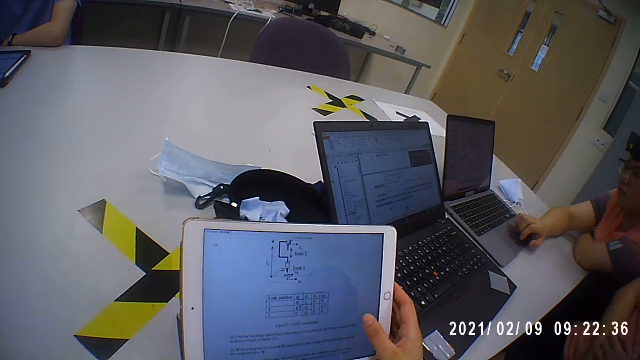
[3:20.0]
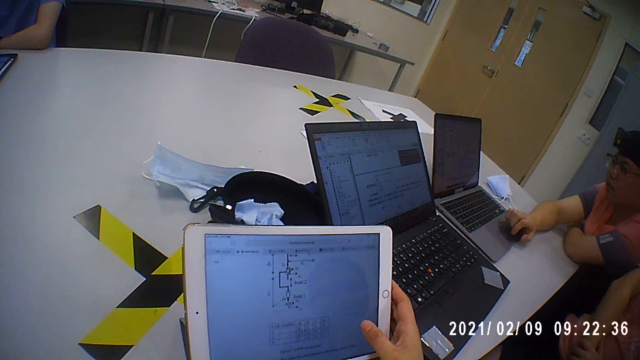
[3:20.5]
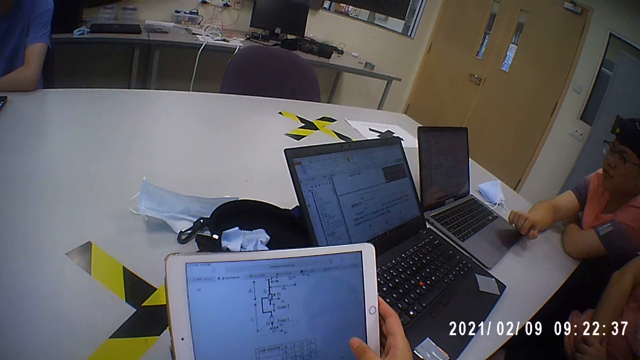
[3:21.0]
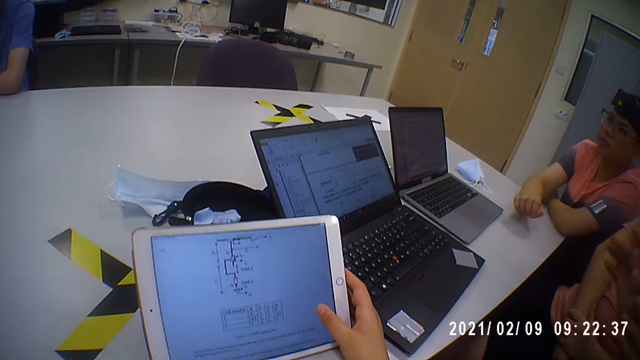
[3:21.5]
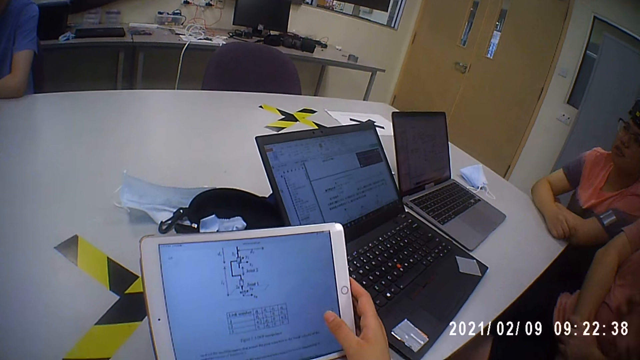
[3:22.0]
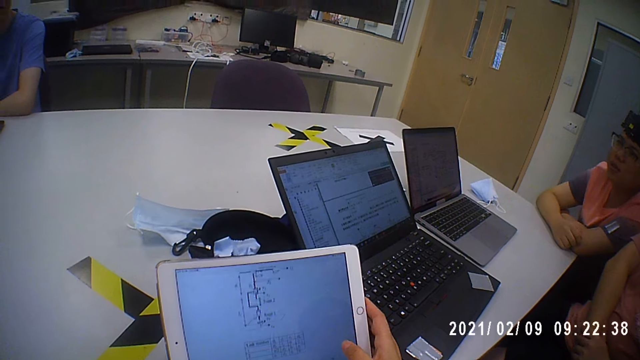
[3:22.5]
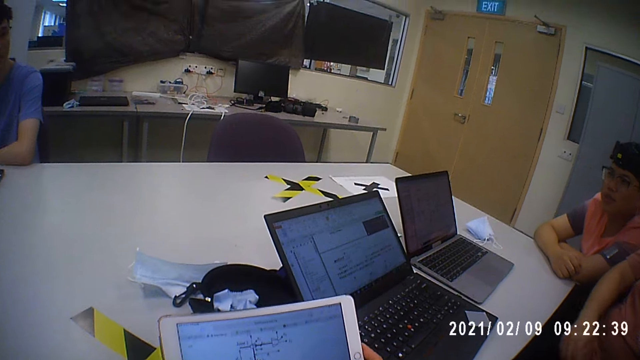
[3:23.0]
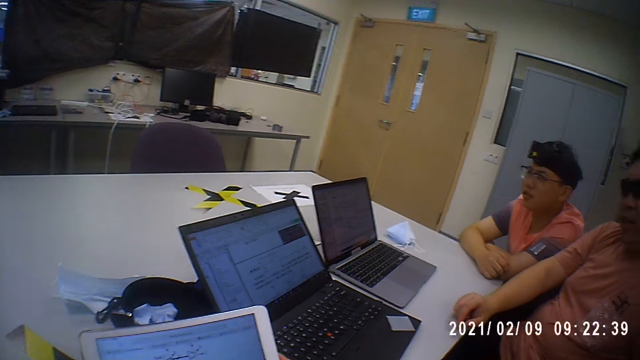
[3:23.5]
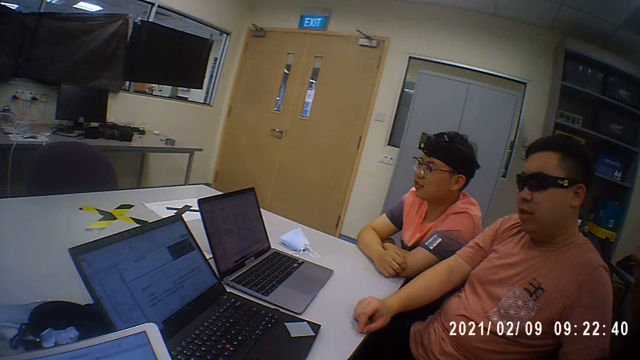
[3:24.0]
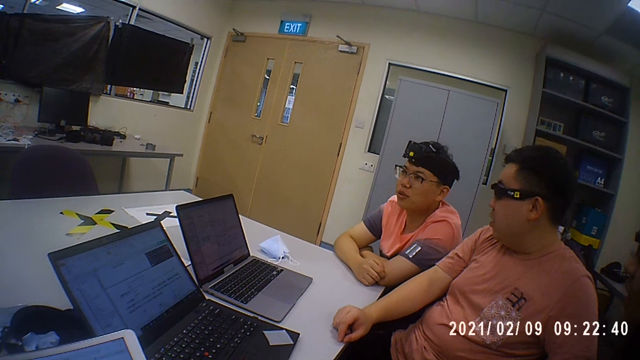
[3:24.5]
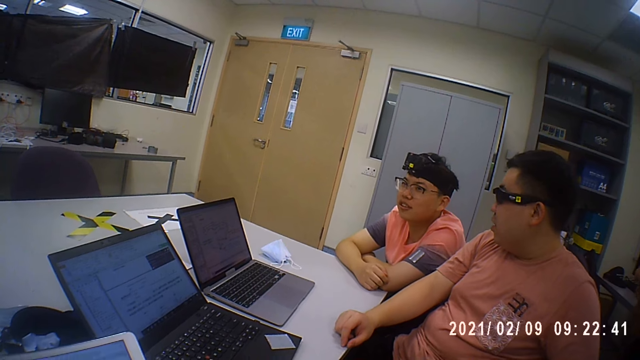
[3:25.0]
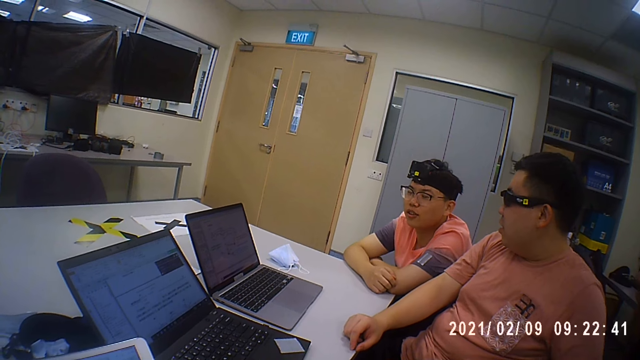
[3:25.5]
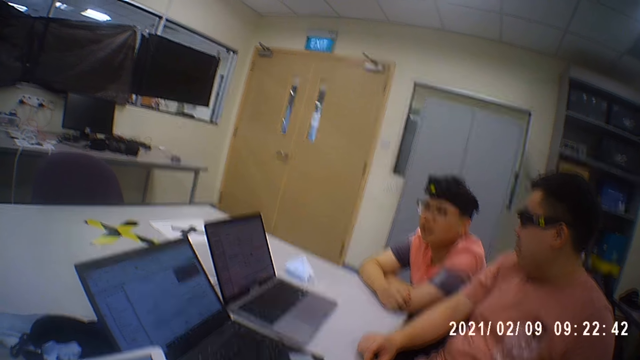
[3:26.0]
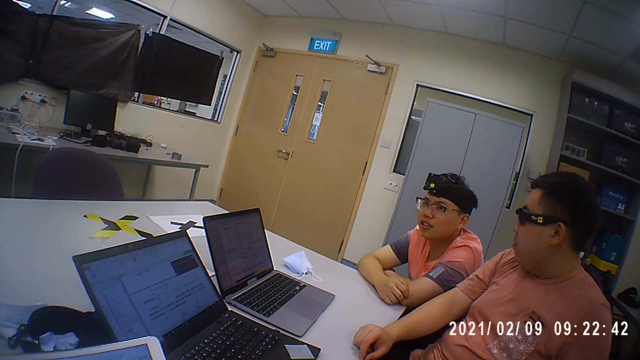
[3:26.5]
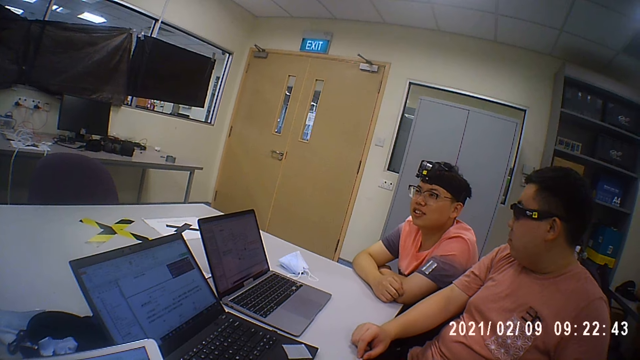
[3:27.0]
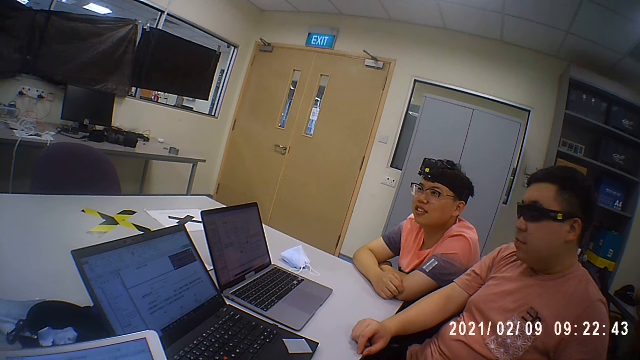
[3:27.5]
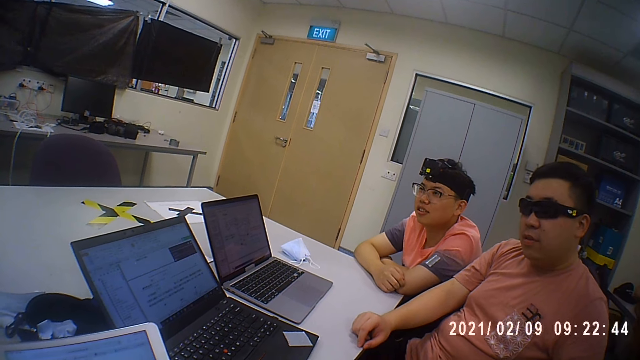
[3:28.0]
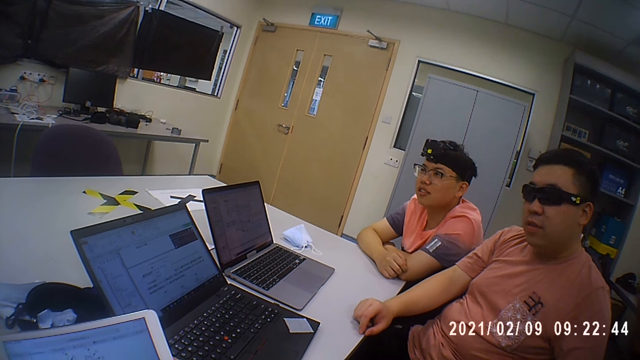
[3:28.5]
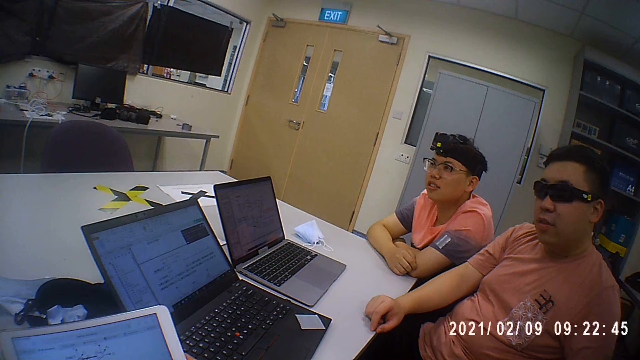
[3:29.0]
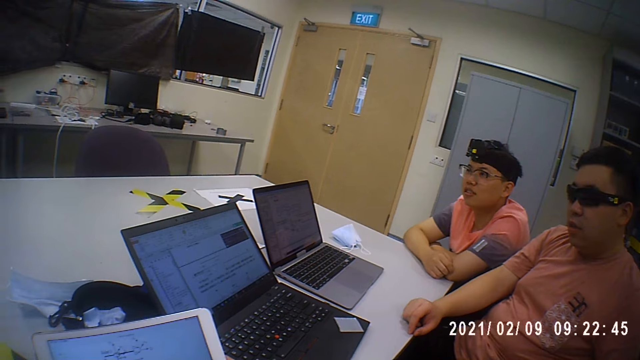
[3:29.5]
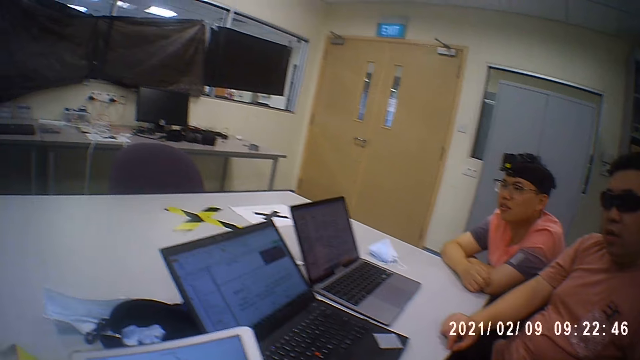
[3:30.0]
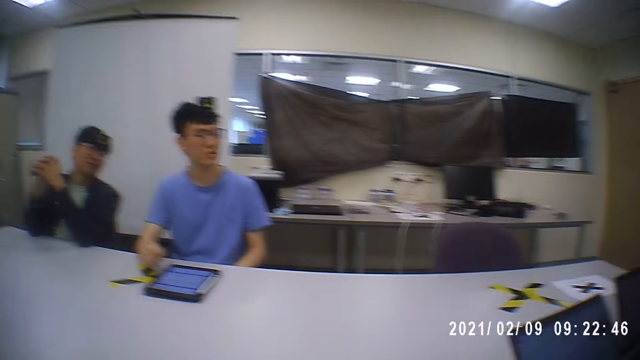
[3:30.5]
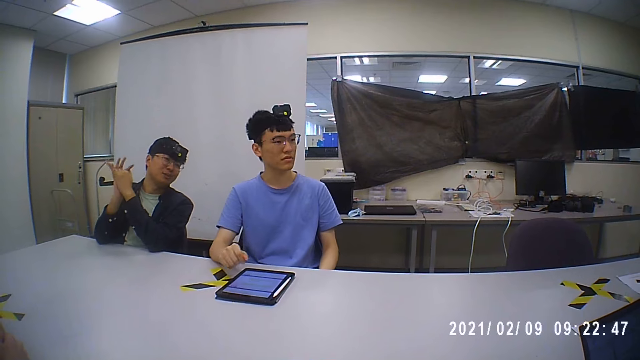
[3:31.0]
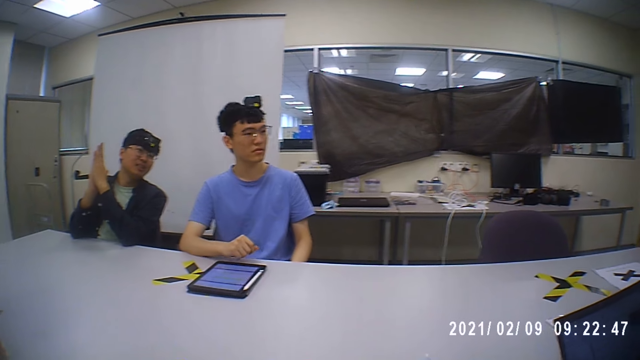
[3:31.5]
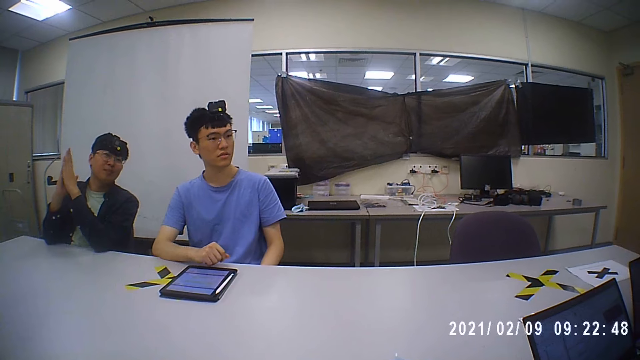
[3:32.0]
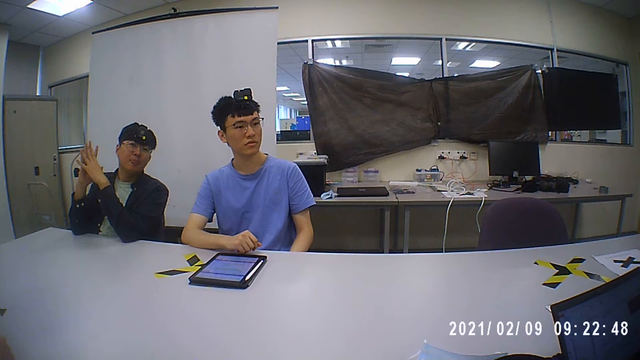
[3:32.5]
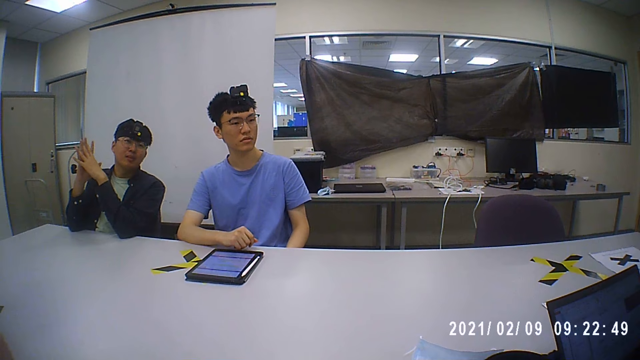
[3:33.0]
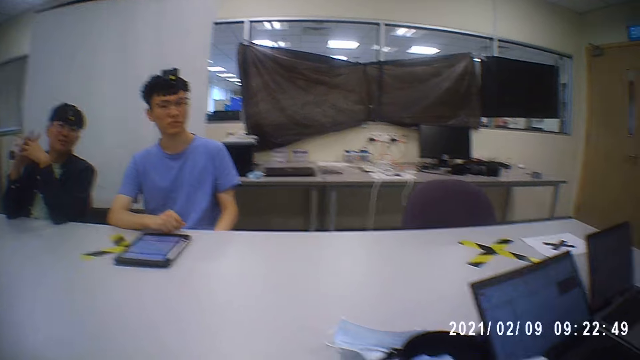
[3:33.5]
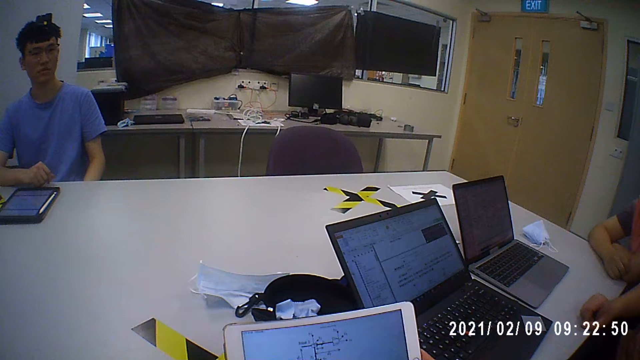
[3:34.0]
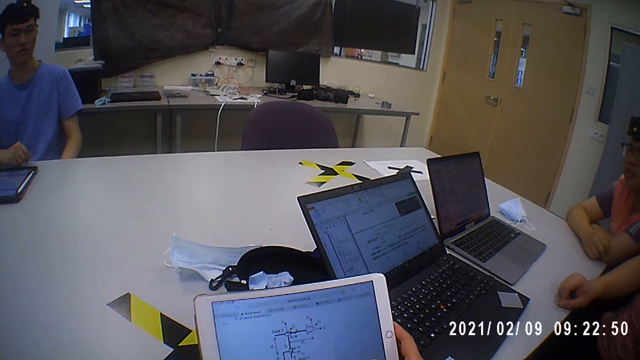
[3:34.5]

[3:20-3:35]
A man moves the hand. The camera wearer operates the tablet. The man talks and fidgets. The camera wearer looks around the room. Another man moves the hands. A third man moves the hand.

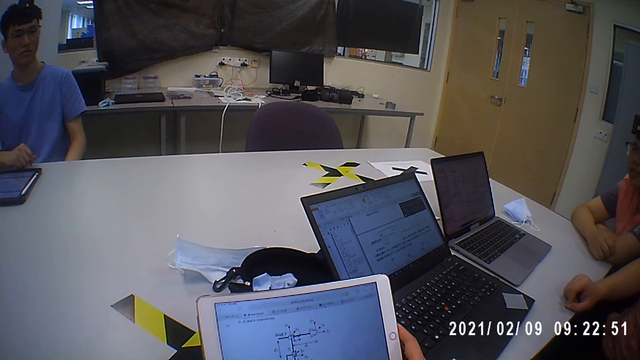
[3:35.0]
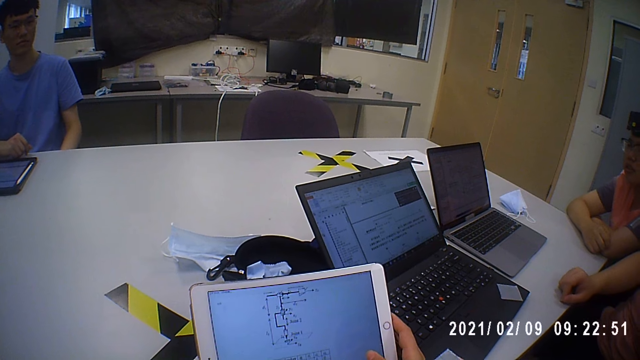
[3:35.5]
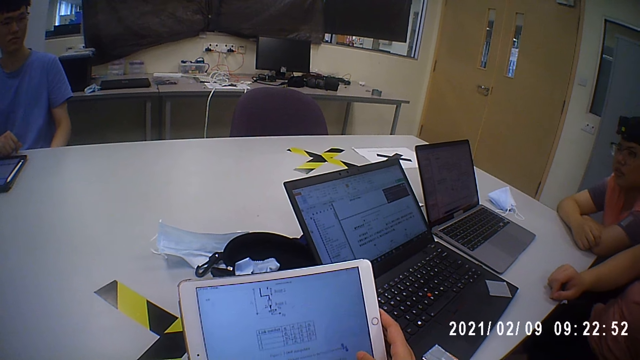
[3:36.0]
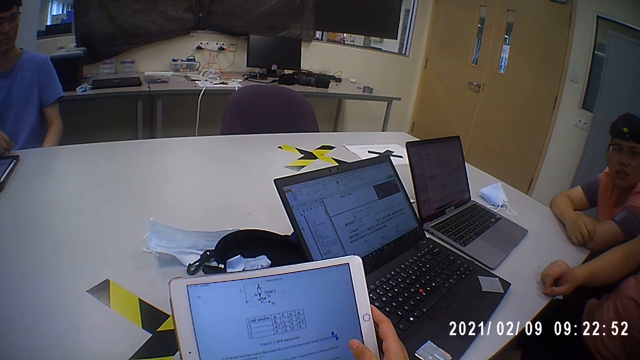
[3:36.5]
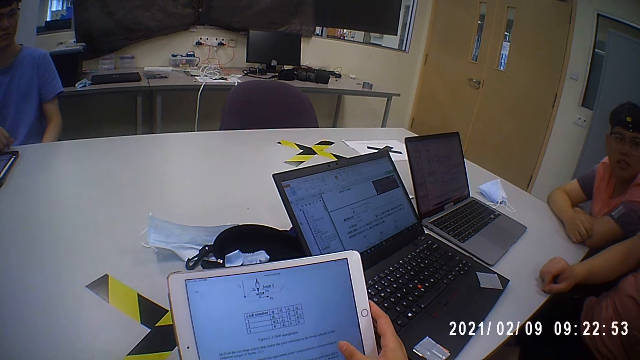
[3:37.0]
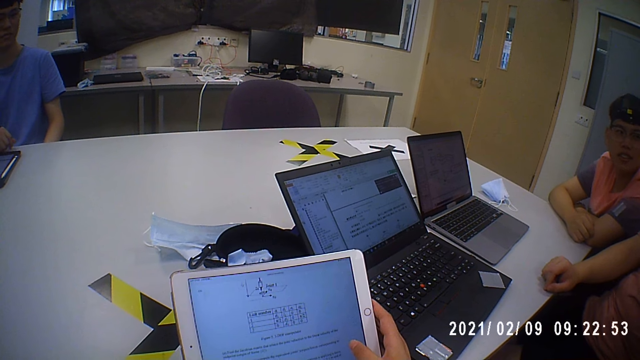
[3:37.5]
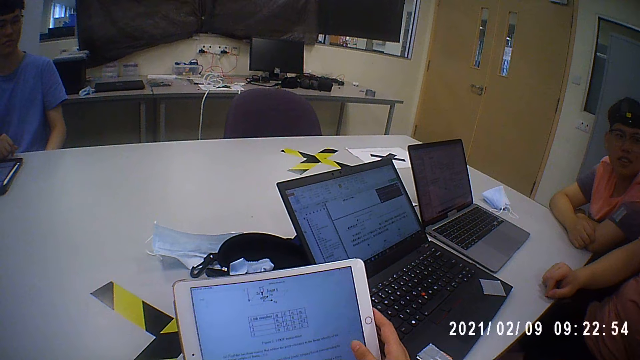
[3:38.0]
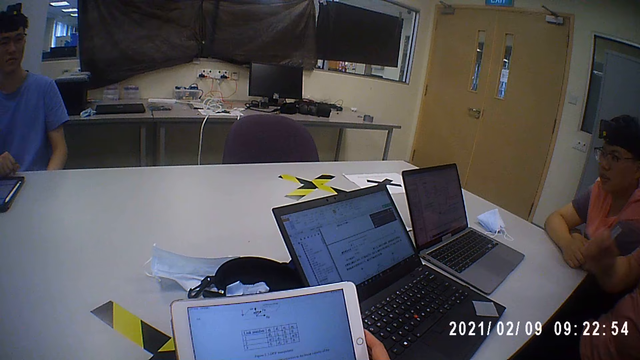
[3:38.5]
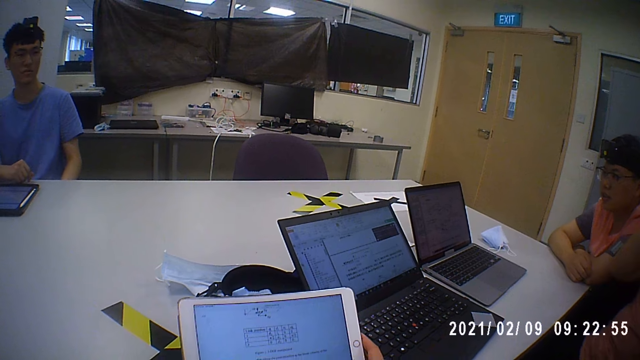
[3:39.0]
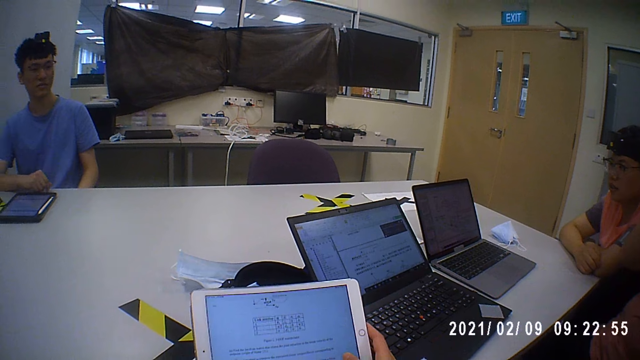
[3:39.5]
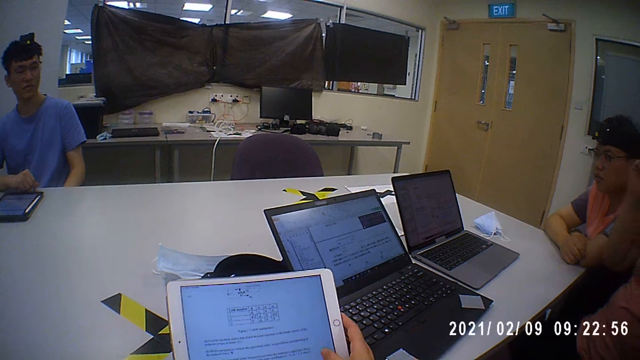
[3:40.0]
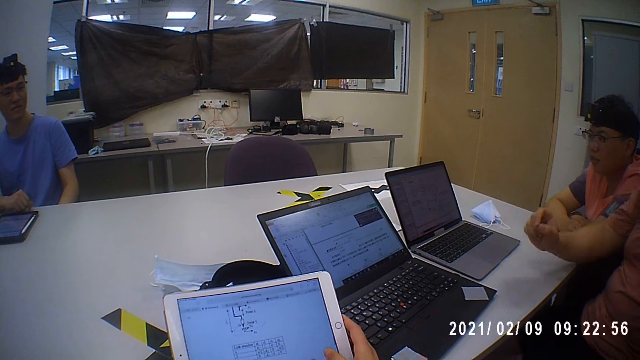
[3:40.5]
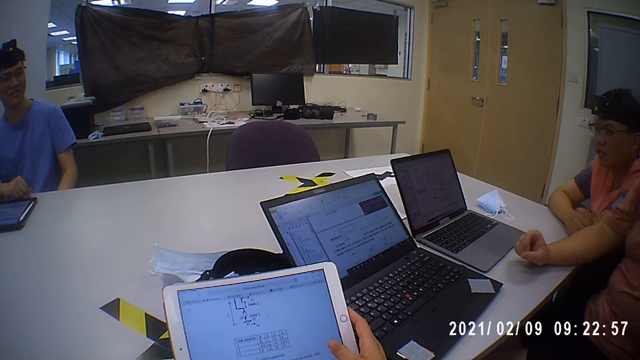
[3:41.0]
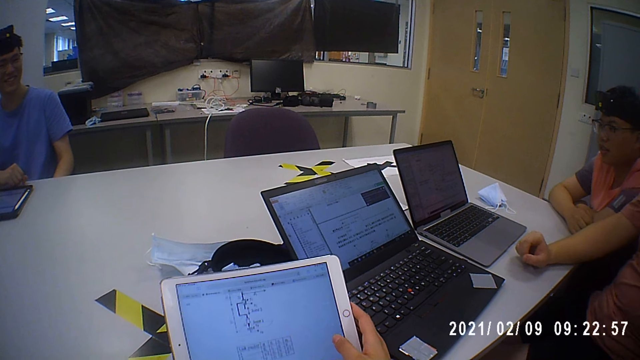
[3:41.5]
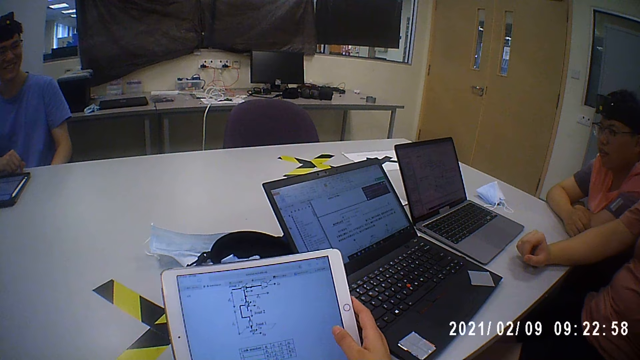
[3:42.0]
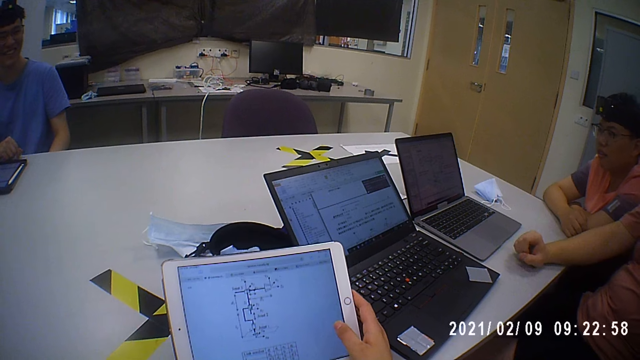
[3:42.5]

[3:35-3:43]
The camera wearer operates the tablet. A man moves the hand.
